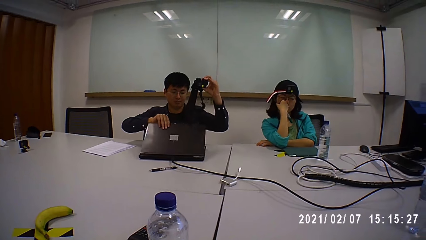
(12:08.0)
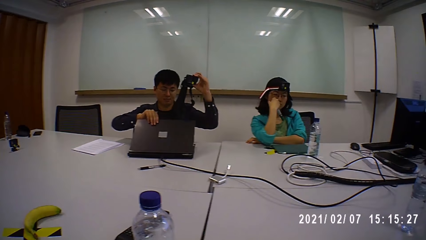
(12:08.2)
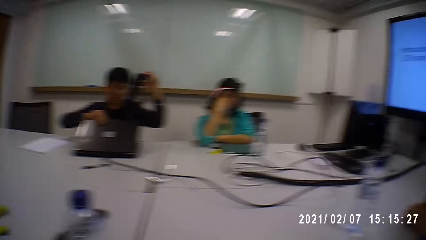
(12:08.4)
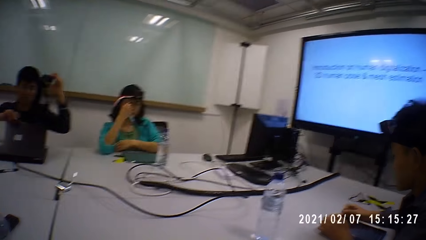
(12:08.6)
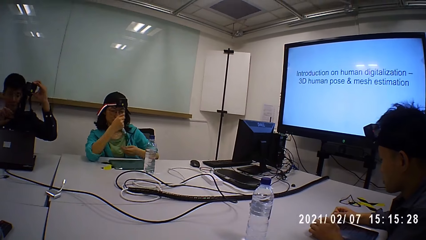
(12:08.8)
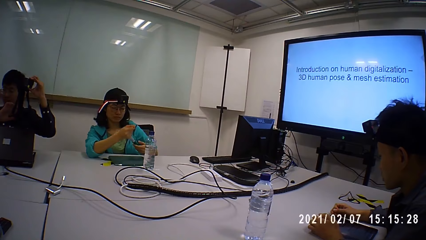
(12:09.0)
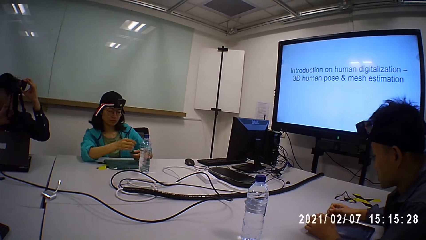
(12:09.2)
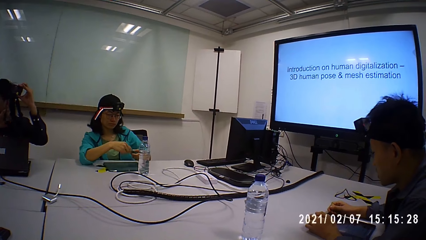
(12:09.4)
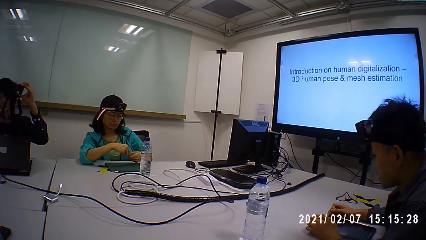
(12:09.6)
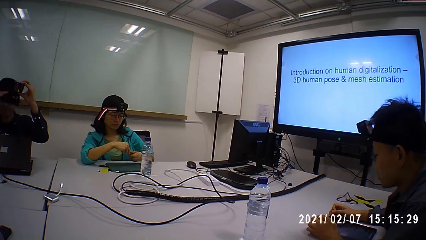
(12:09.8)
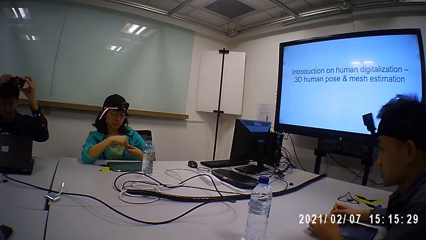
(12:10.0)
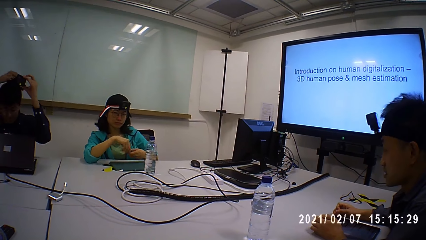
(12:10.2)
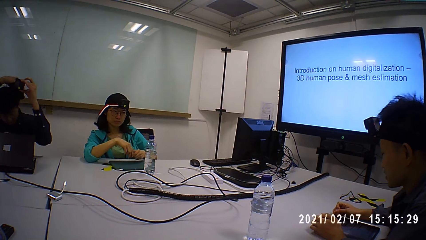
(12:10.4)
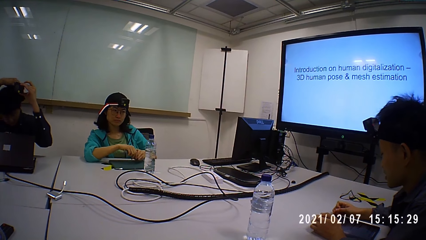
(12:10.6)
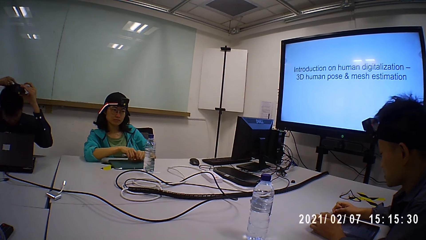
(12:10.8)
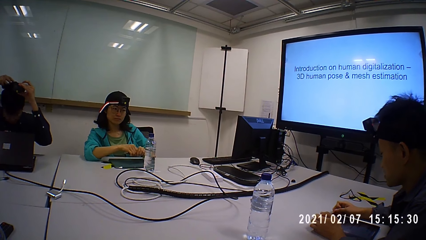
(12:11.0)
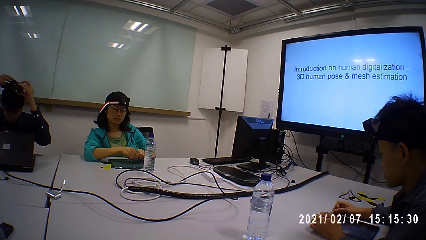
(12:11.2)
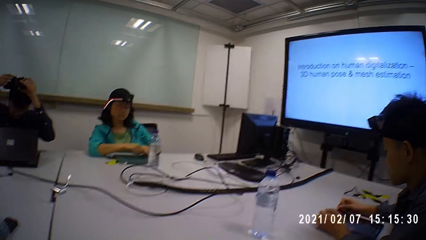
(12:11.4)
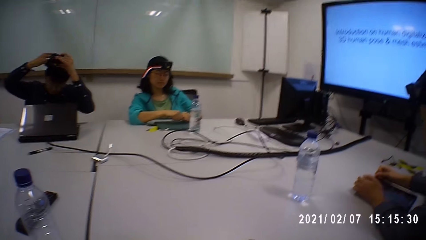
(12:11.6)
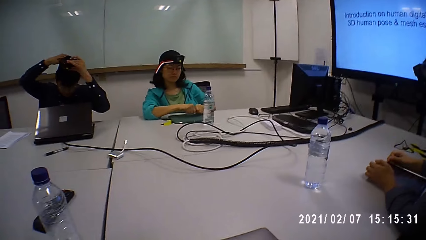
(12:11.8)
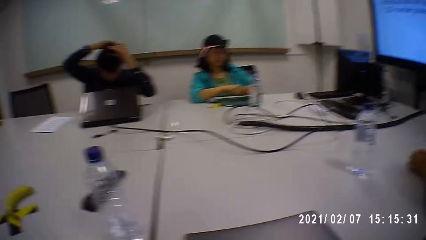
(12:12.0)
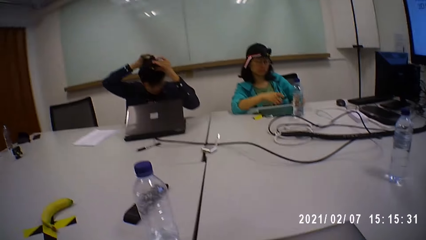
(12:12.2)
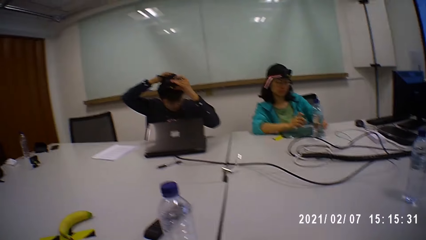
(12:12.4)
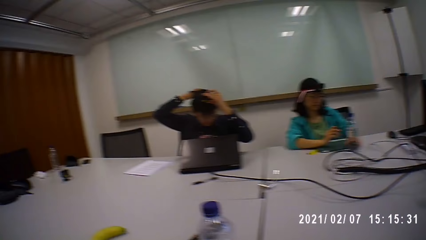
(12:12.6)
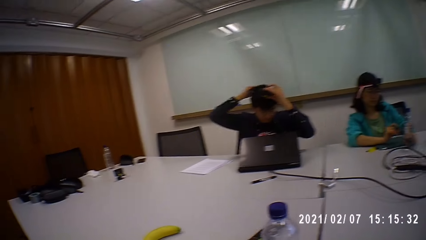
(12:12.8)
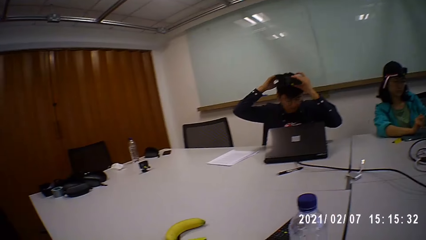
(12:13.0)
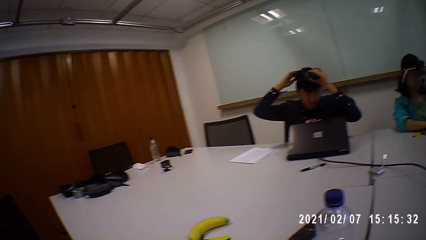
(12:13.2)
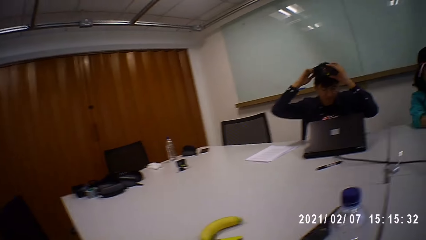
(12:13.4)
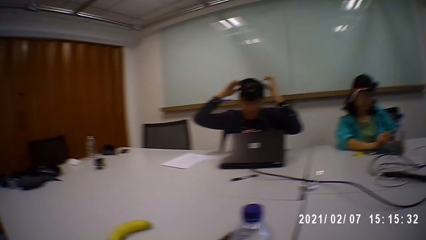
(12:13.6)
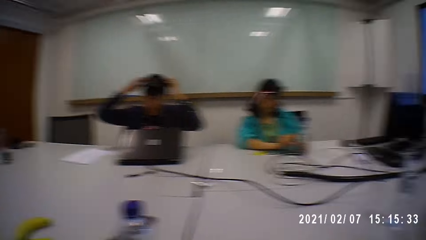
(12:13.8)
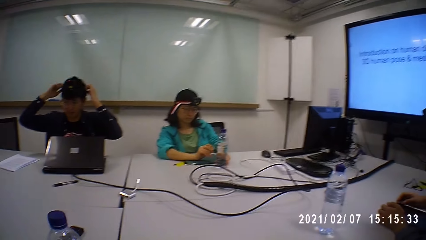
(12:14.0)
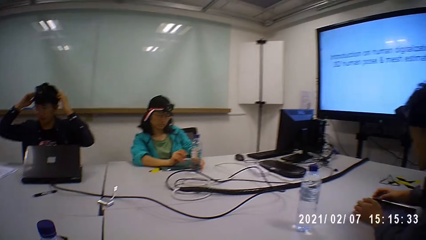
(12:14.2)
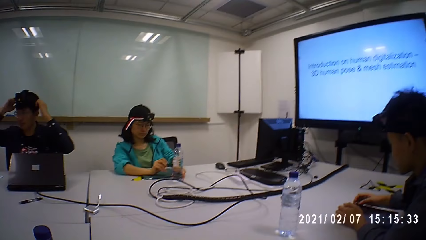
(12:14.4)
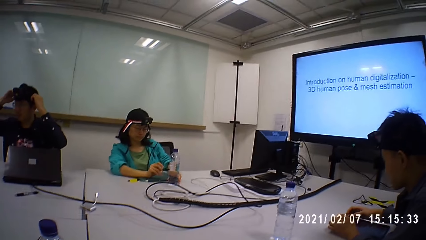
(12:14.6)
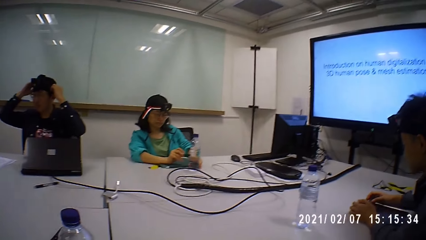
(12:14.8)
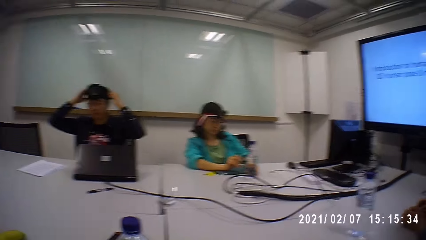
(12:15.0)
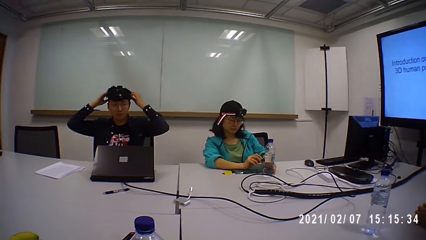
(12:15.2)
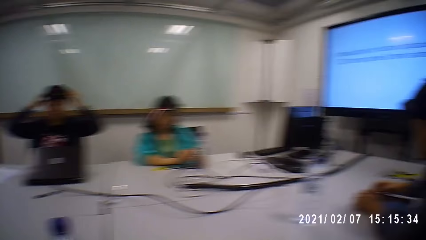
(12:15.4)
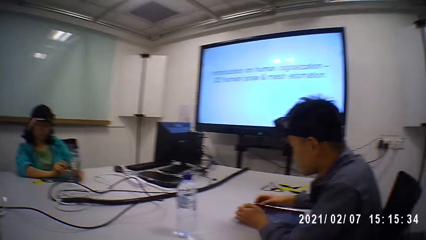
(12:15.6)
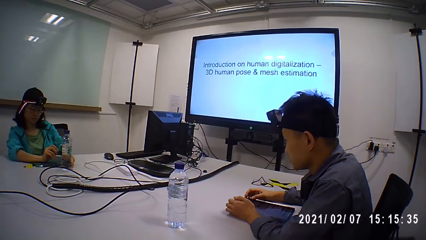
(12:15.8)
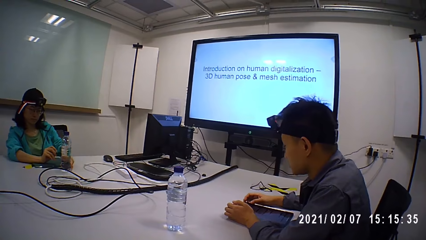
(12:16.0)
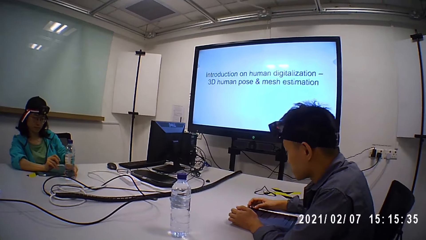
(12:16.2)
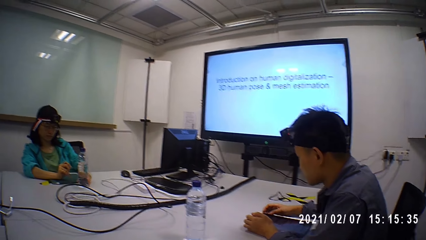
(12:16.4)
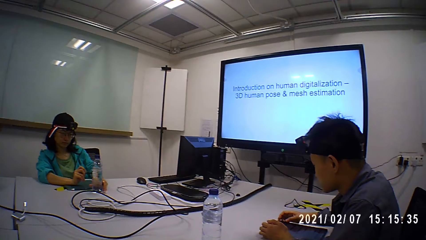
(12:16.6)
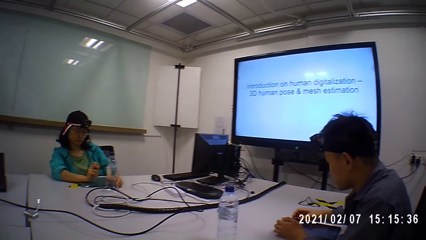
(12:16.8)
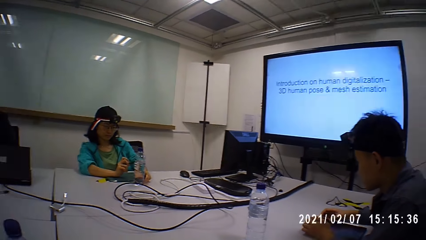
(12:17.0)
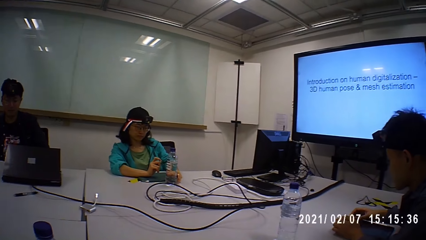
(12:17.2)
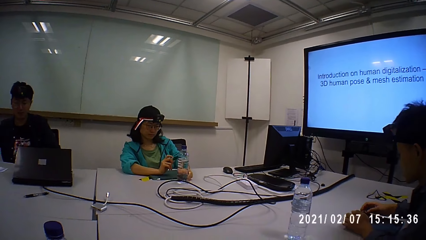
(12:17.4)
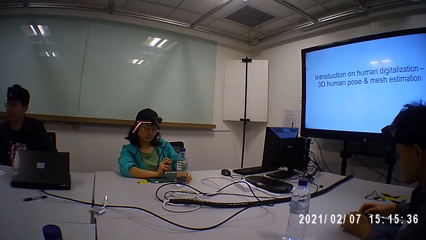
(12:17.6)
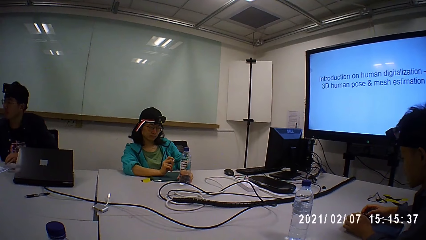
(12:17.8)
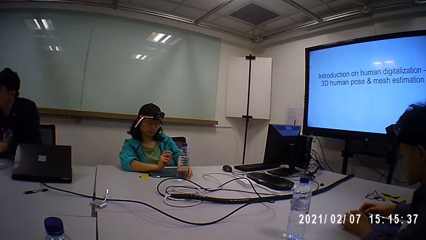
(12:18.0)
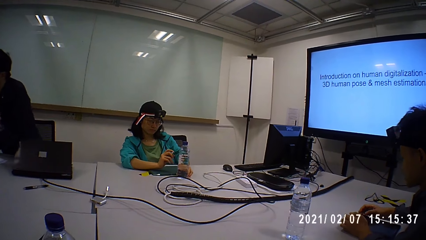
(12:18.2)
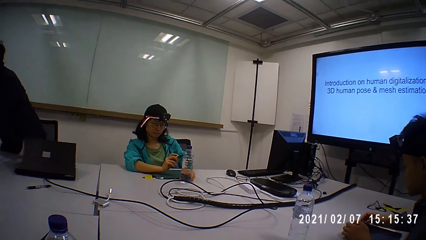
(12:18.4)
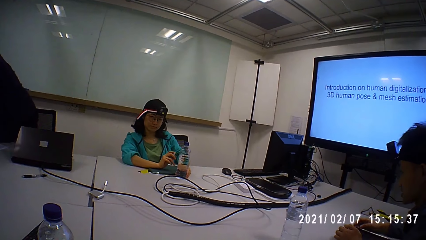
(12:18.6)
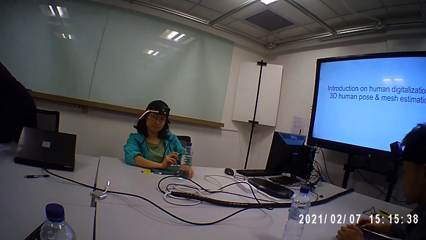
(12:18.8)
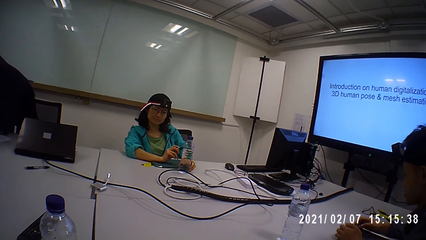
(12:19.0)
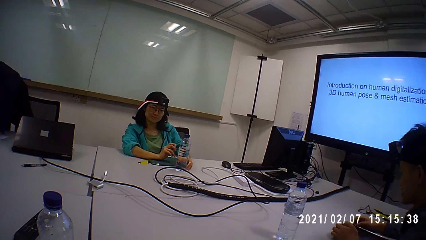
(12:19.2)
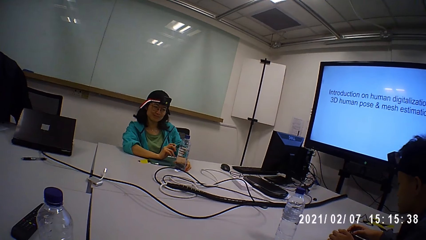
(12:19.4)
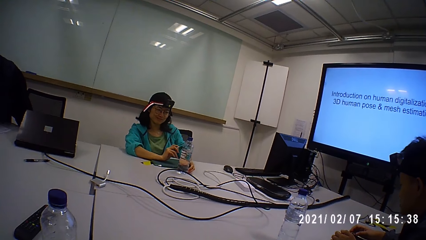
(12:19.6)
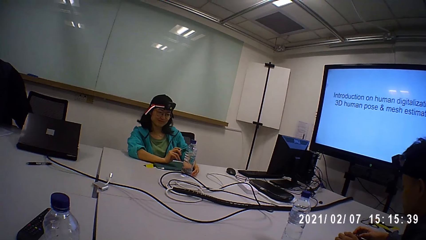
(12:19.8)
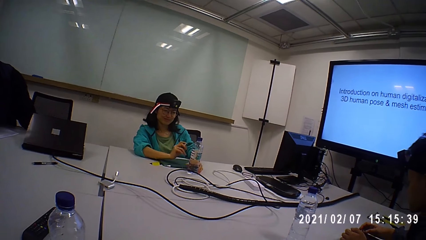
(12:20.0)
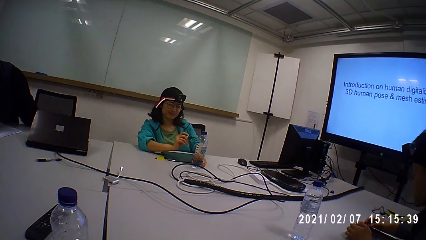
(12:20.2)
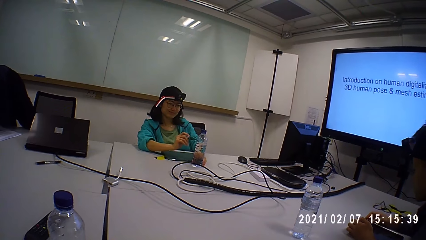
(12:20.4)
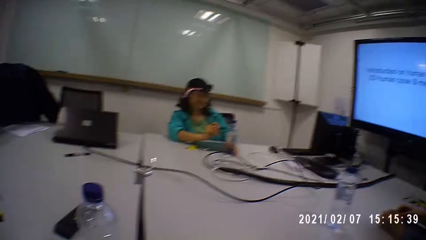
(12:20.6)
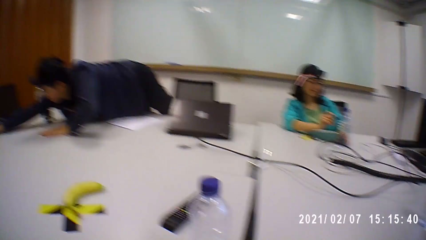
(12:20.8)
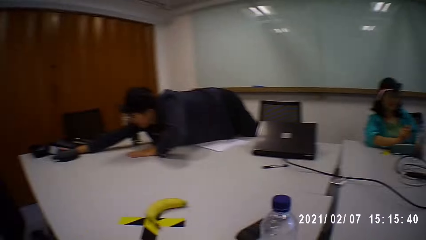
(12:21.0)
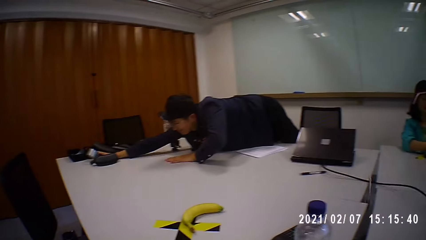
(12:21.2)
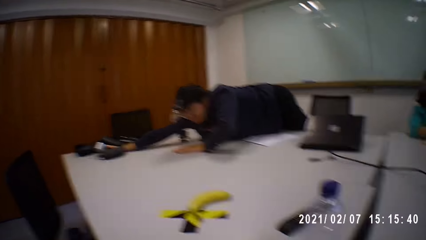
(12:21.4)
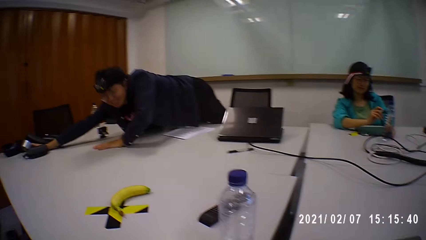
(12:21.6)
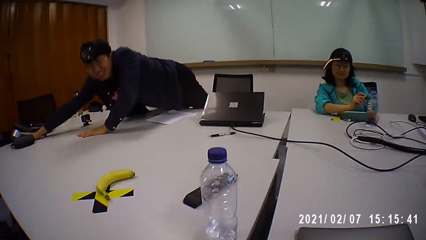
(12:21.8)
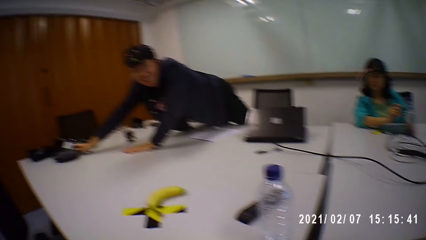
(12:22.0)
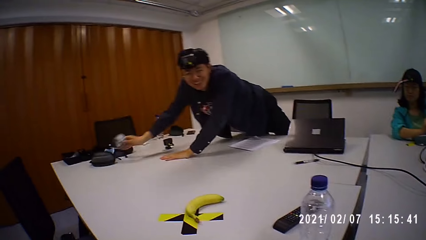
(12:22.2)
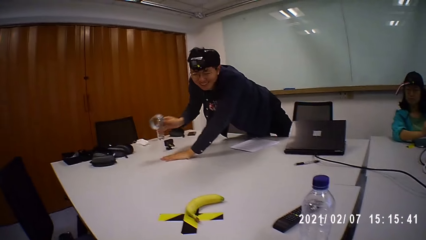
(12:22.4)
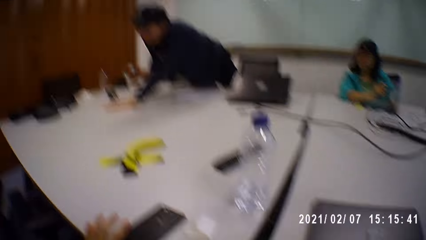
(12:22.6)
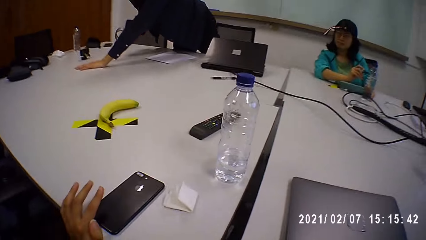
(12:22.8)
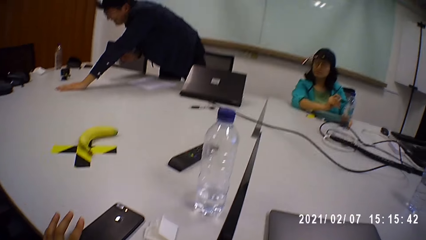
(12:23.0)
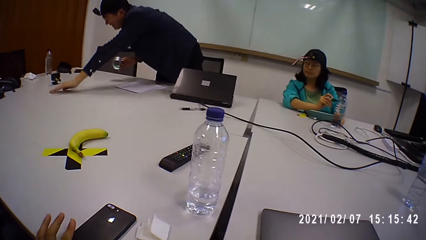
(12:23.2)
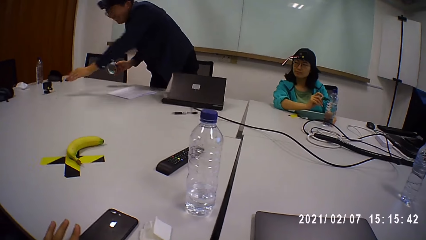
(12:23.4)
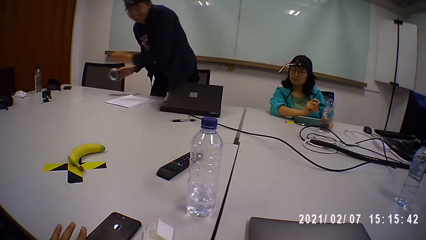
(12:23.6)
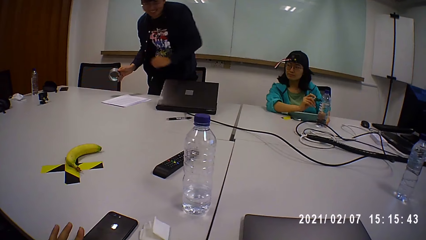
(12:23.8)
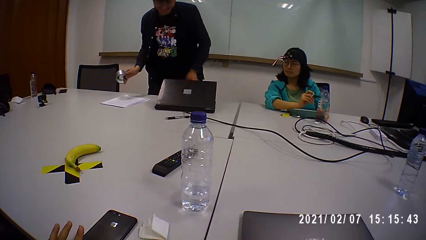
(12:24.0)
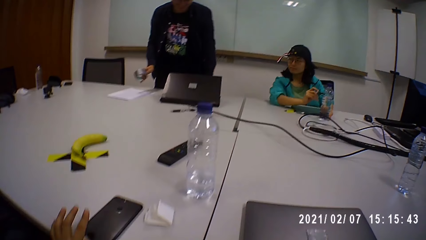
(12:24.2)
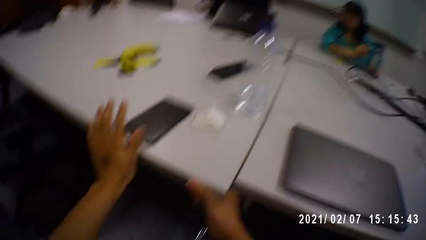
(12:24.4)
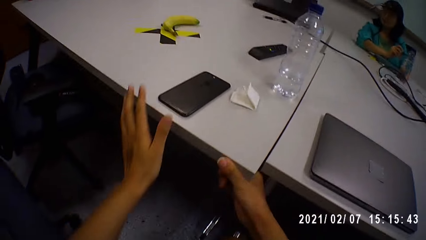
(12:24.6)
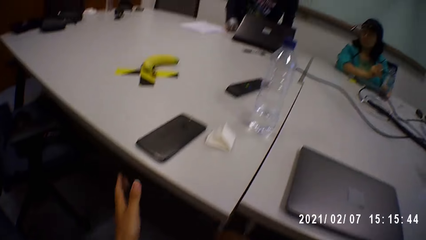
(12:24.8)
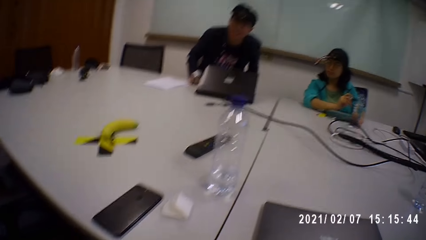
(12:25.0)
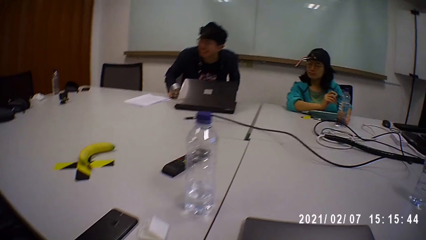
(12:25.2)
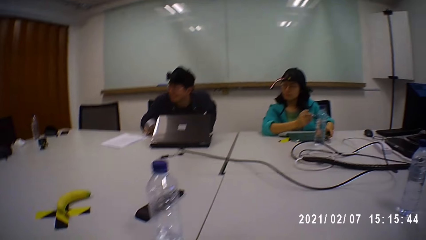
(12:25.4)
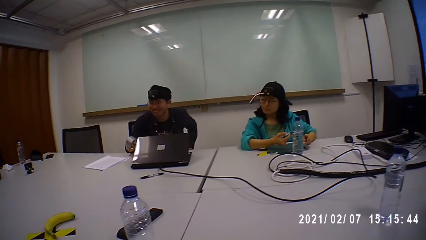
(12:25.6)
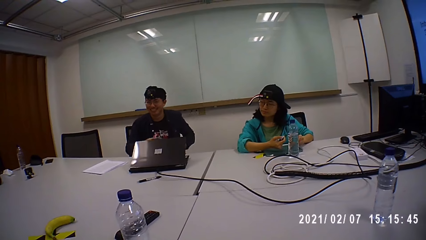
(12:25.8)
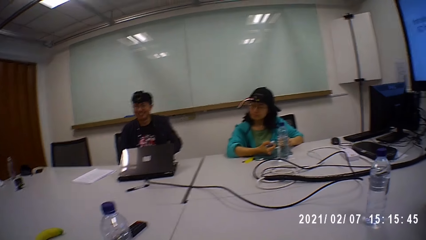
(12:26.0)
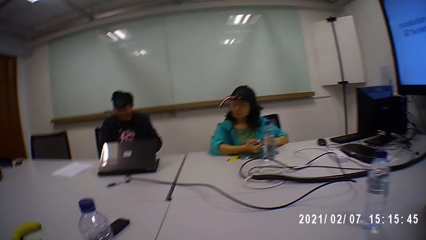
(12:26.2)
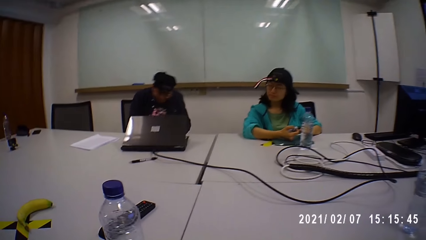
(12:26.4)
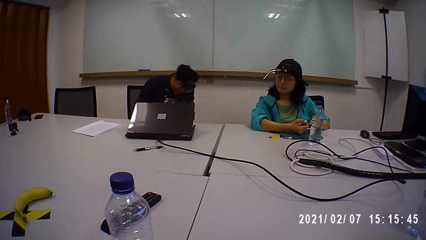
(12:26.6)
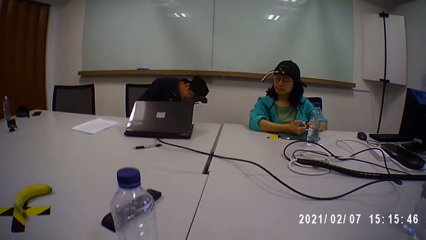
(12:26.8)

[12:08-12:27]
A man flips the laptop. A woman opens the marker lid. The man puts on the camera. The camera wearer looks around the table. They look at another man. They look around the table. They stare at the woman. The first man stretches to the right, lifts a receipt, and sits. The camera wearer looks around the table.
